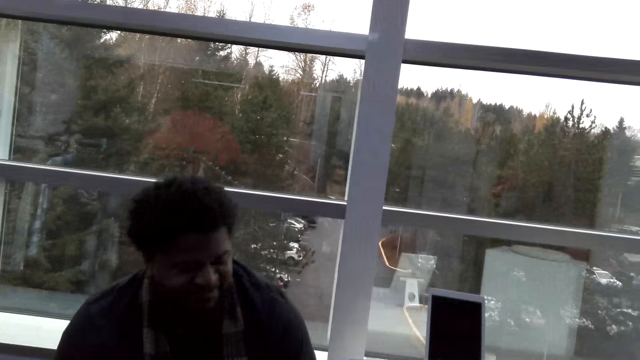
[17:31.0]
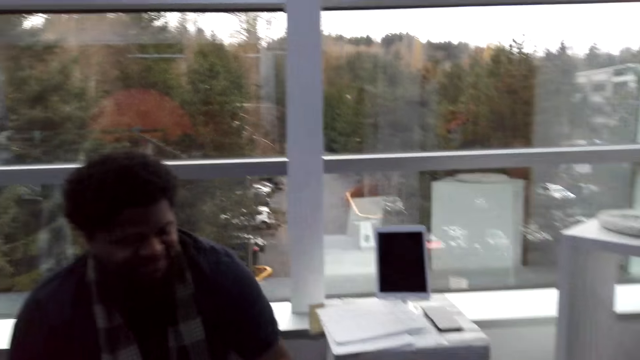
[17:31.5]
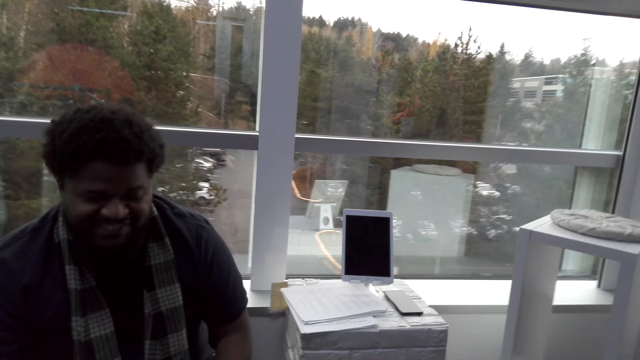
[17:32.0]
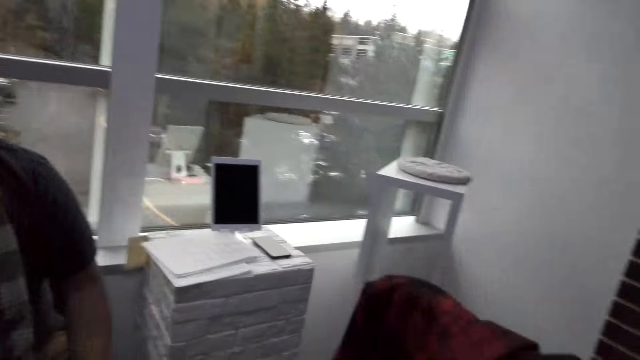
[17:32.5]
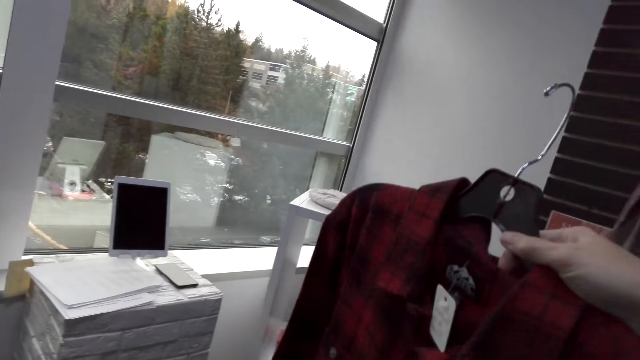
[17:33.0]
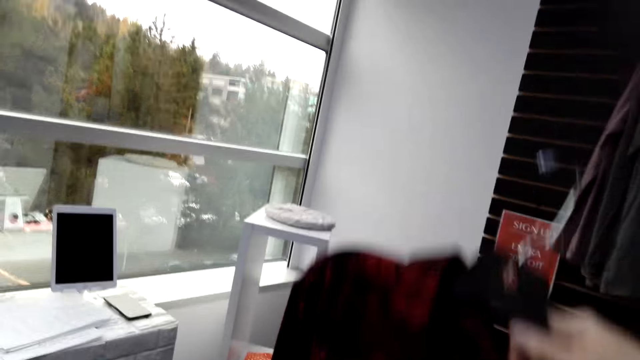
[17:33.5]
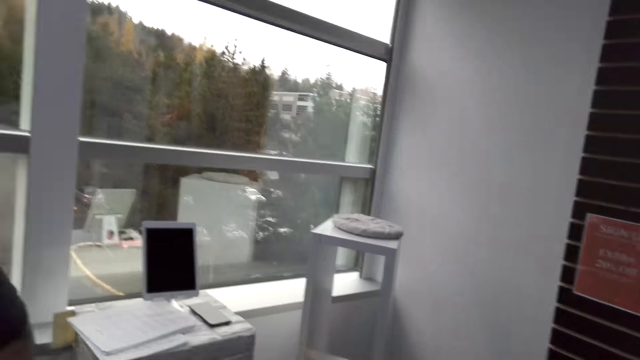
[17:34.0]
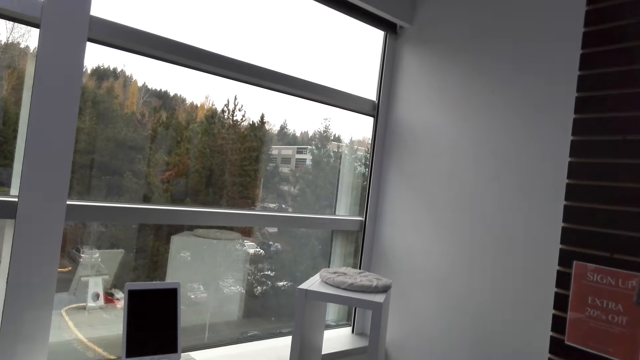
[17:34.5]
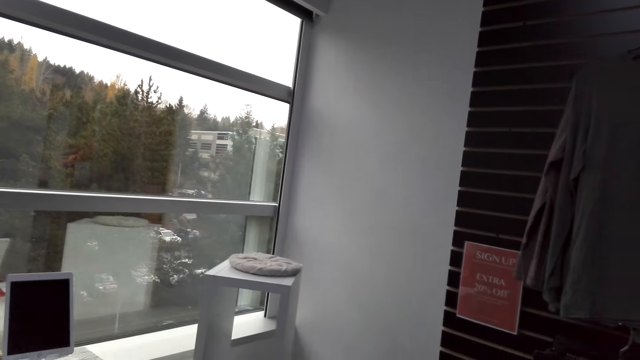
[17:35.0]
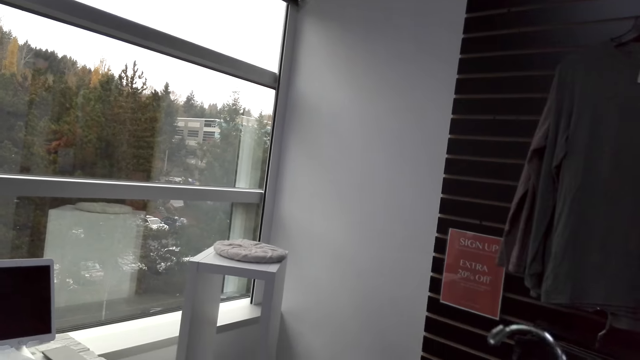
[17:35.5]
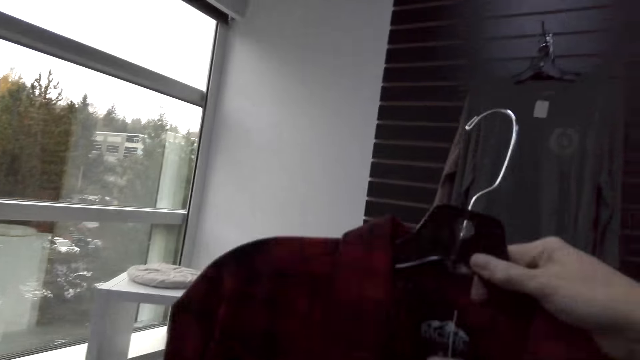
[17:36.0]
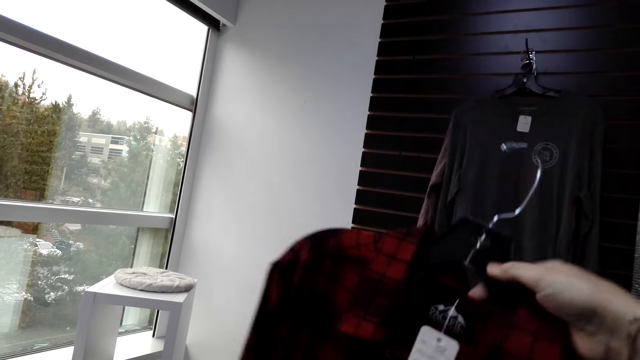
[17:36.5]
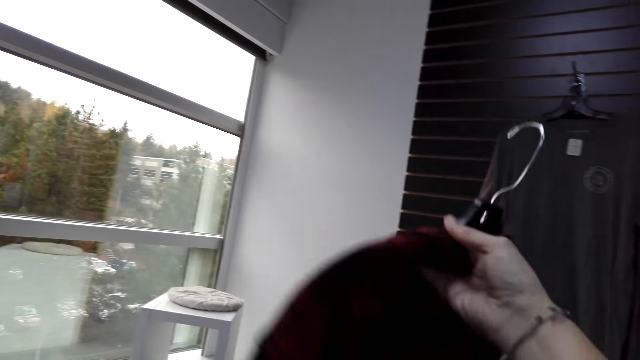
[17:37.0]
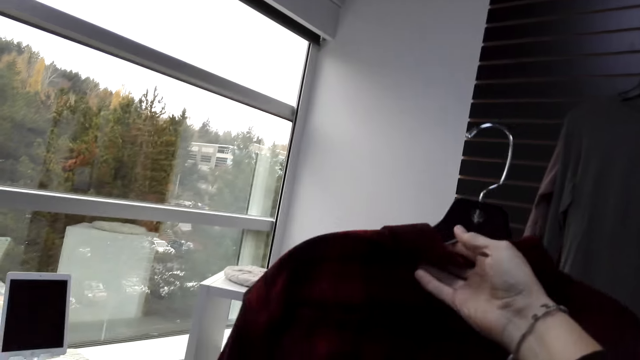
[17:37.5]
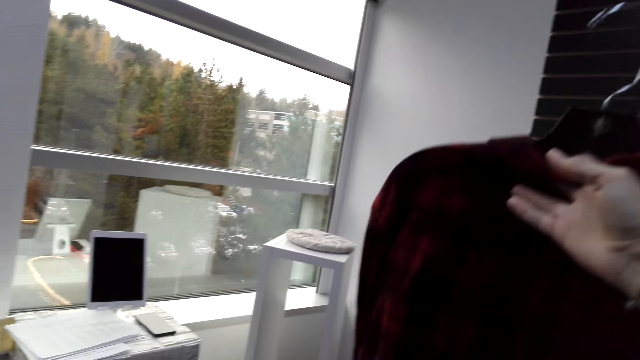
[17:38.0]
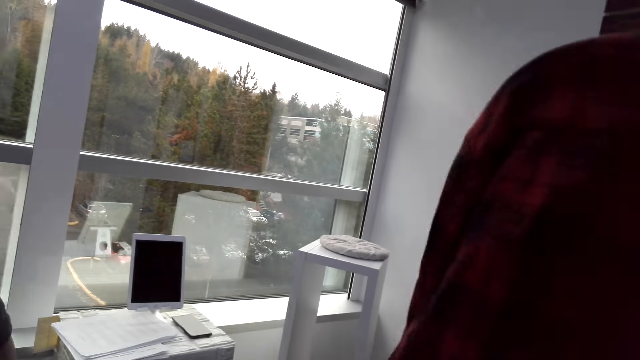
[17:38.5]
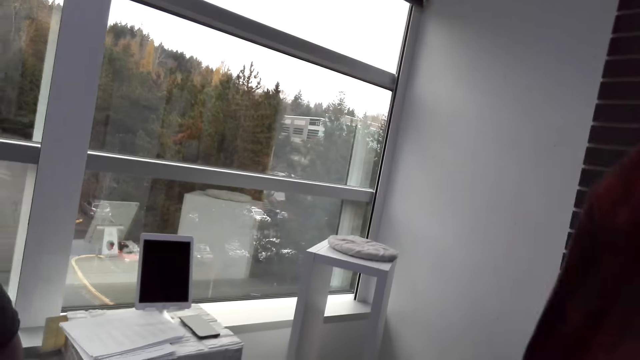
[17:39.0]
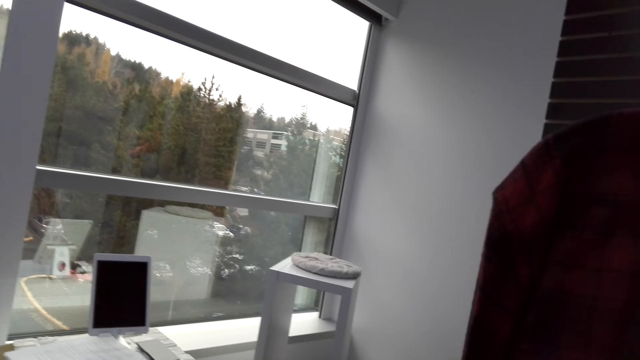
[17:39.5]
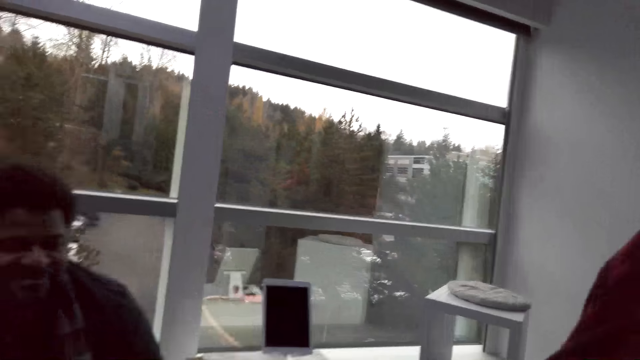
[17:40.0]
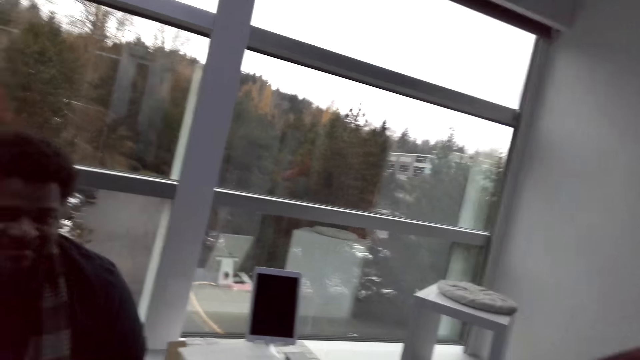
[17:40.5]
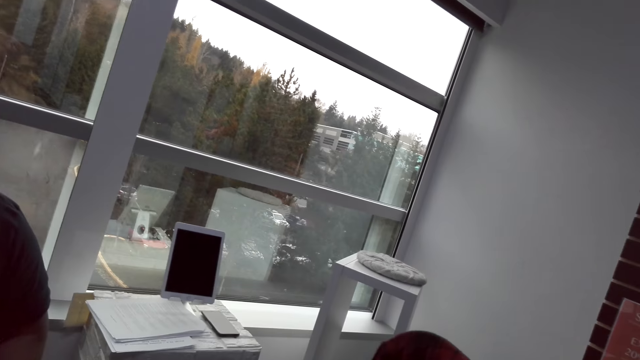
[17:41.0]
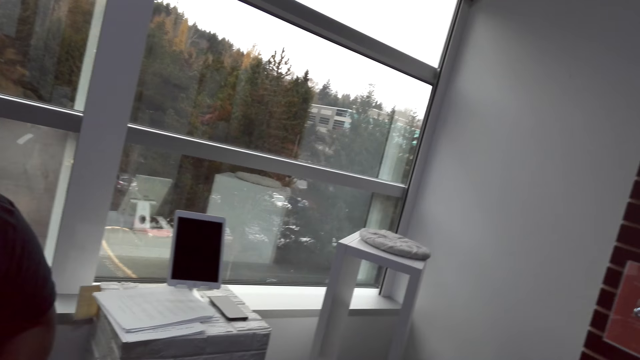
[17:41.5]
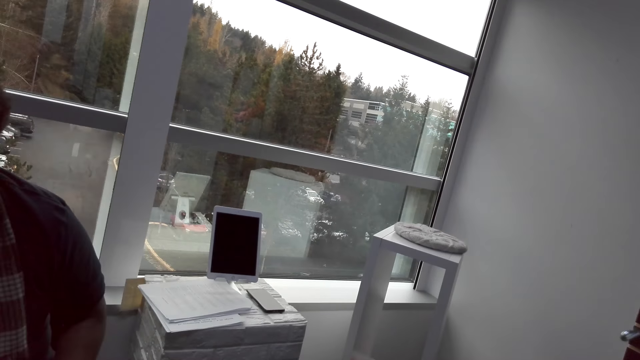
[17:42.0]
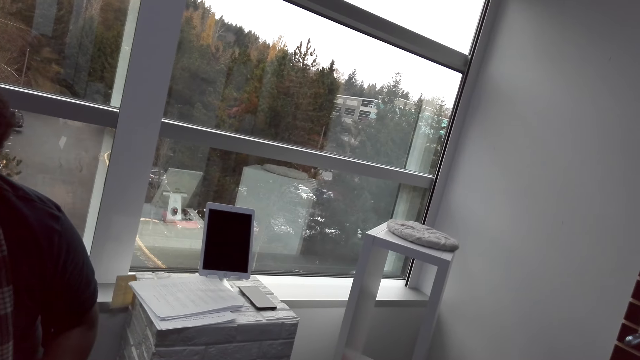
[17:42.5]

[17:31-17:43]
The camera wearer lifts a shirt. They hold a cloth. They lift the shirt again. They turn the shirt.

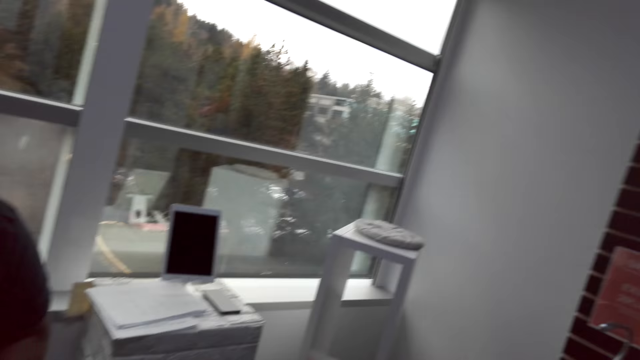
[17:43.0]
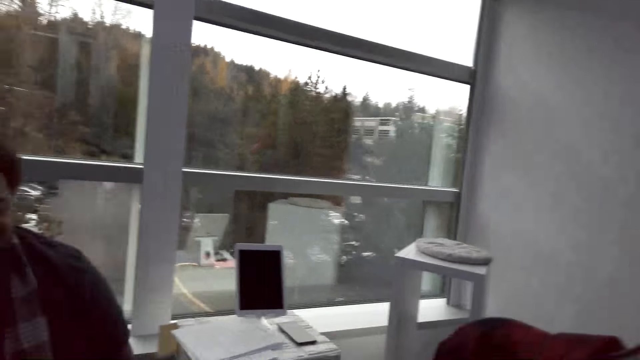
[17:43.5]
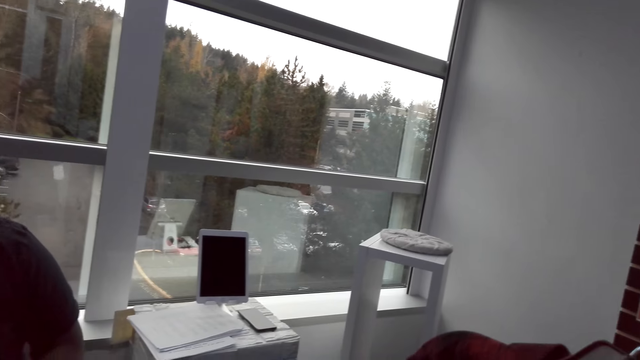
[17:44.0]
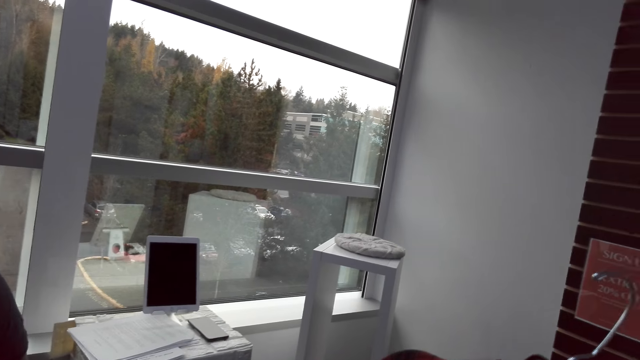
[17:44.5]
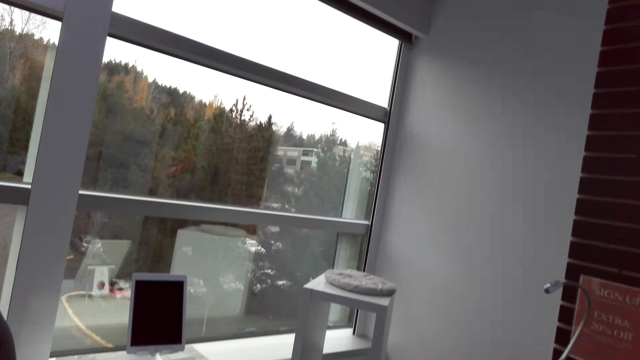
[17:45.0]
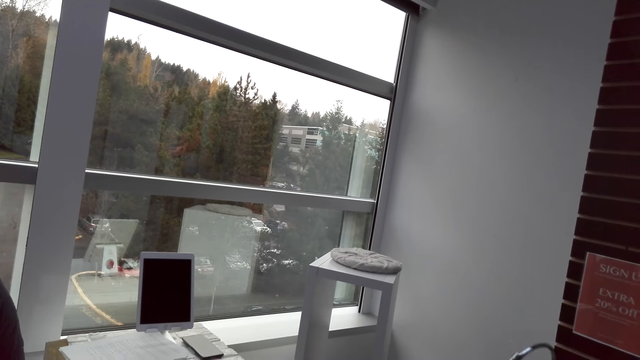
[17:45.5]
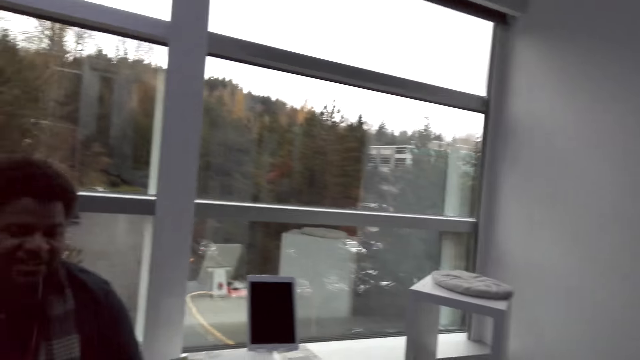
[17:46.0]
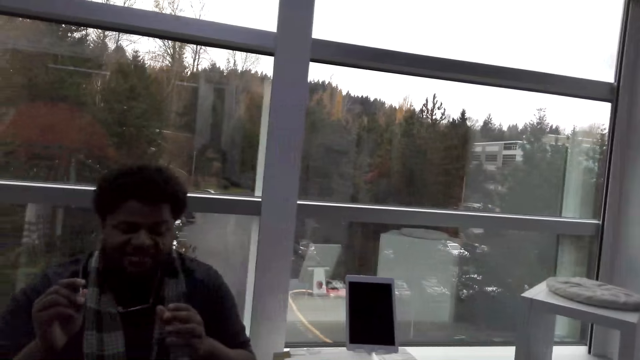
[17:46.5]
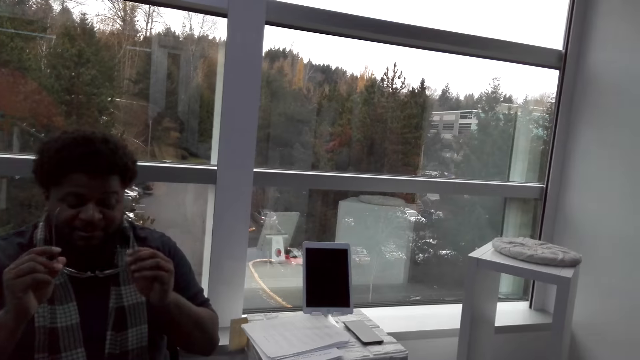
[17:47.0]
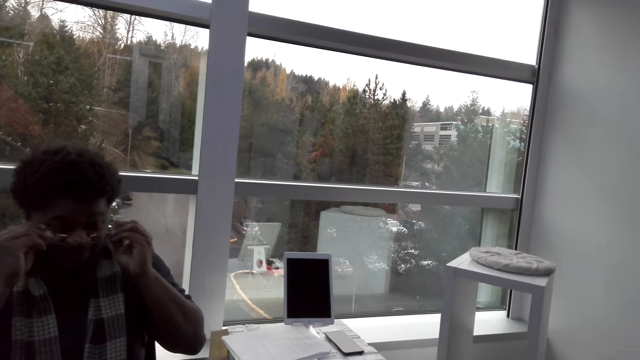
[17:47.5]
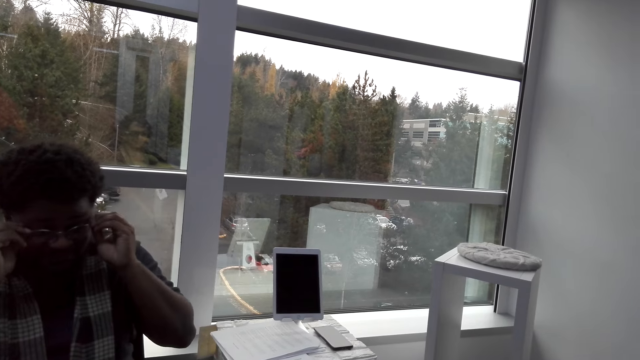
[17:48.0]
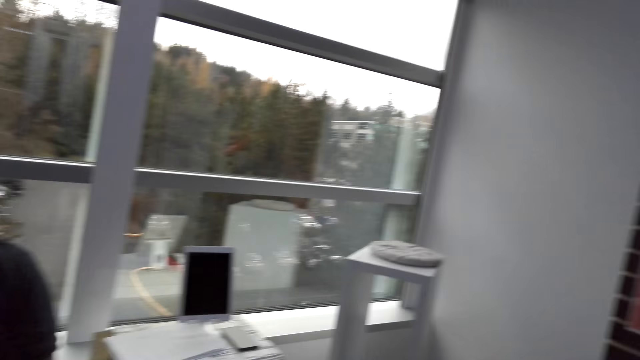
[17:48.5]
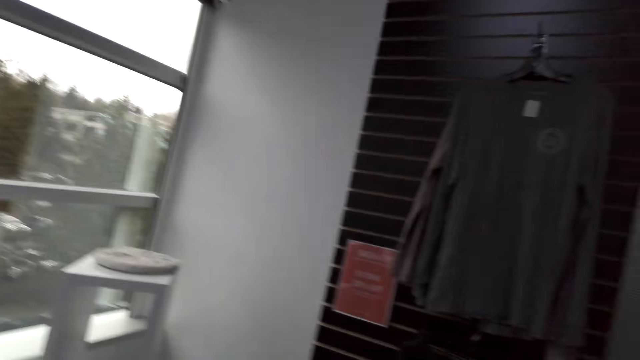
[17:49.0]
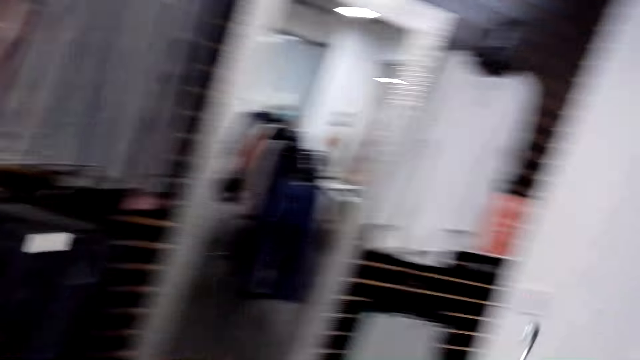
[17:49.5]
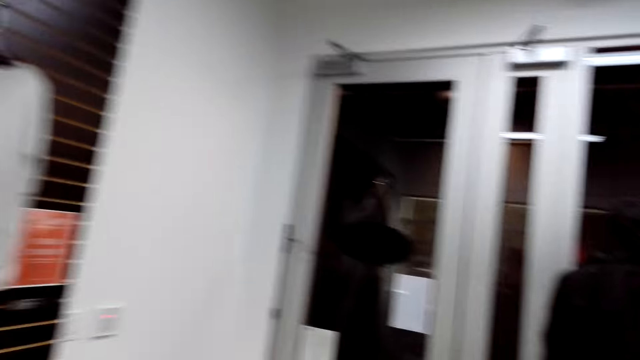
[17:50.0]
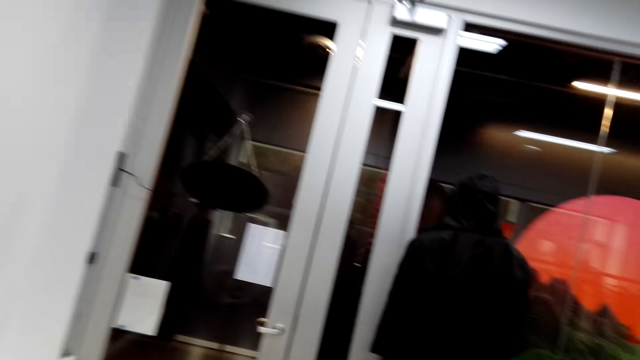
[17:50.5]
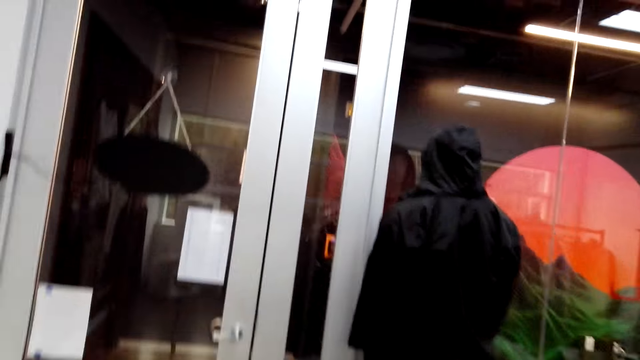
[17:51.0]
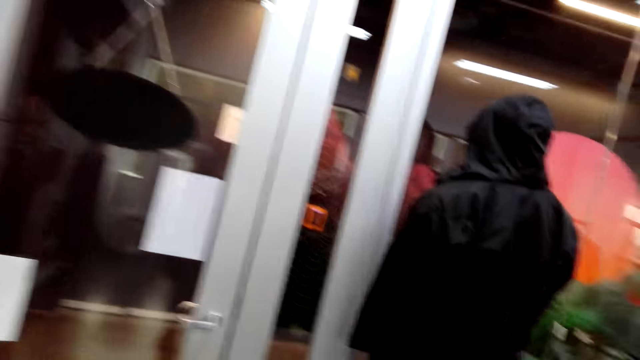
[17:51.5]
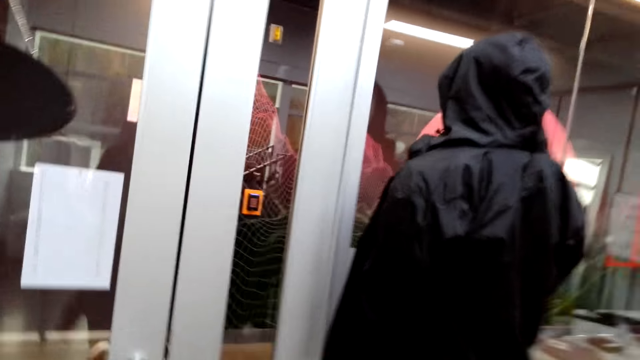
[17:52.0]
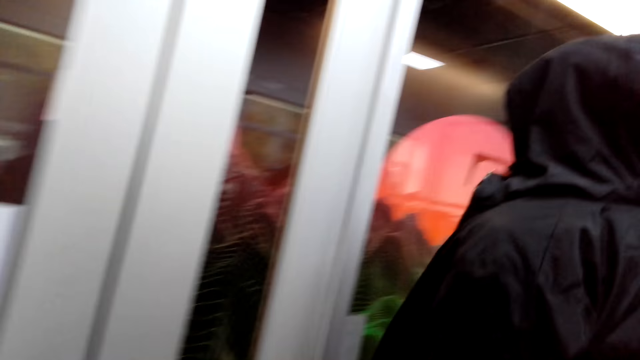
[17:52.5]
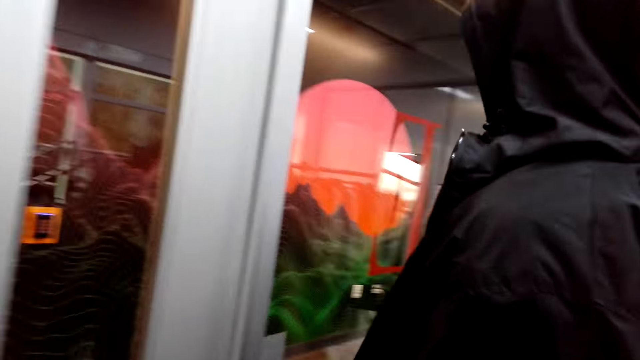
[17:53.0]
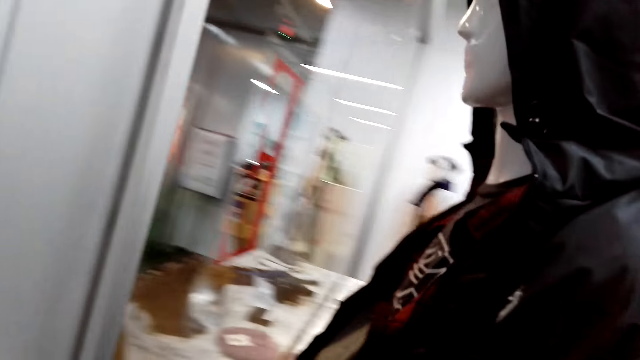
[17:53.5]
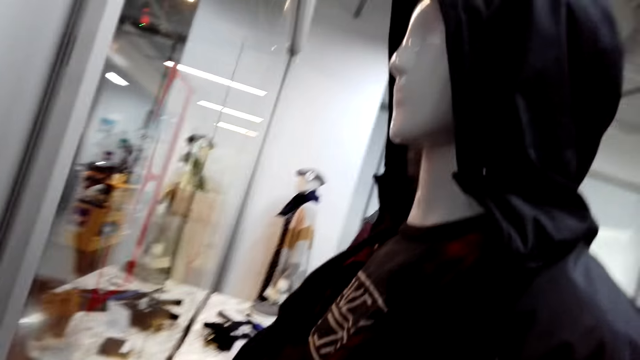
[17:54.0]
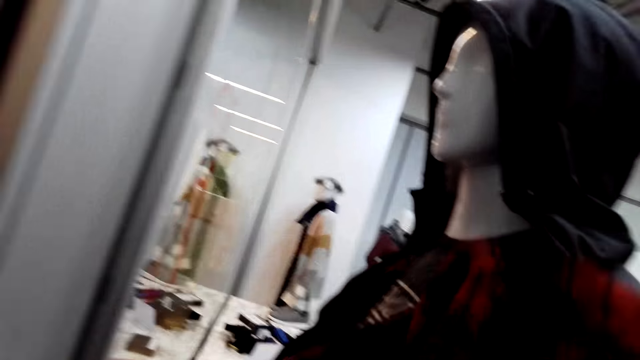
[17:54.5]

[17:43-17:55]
A cashier wears glasses. The camera wearer walks around the boutique.
